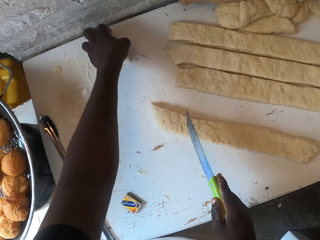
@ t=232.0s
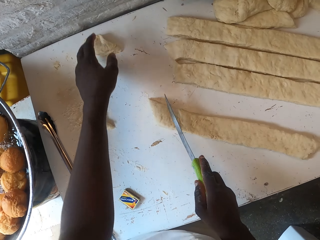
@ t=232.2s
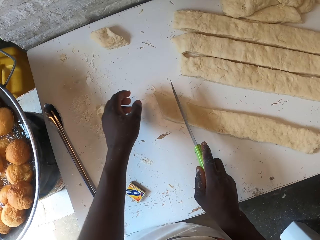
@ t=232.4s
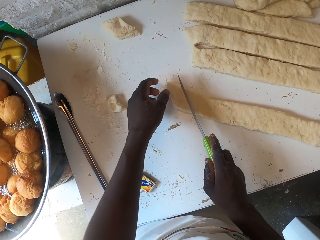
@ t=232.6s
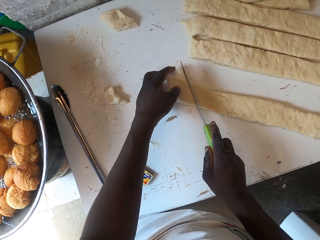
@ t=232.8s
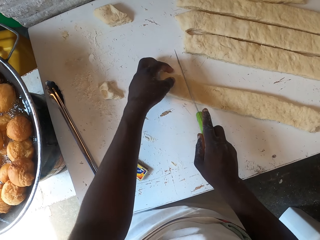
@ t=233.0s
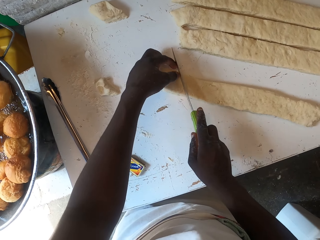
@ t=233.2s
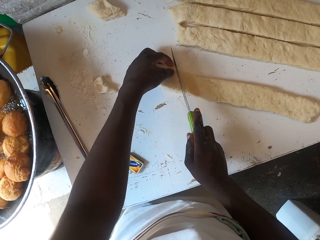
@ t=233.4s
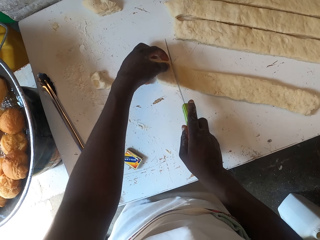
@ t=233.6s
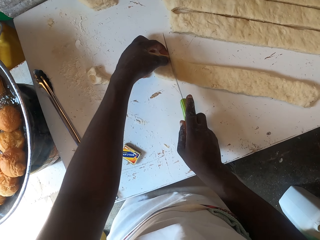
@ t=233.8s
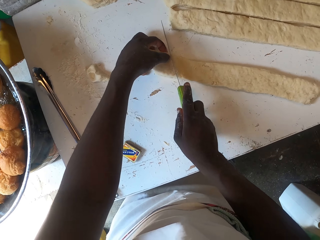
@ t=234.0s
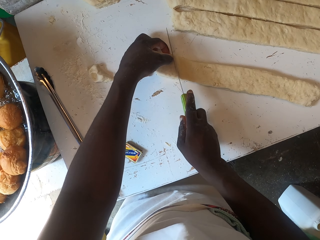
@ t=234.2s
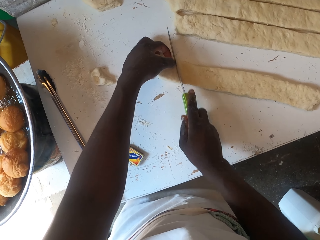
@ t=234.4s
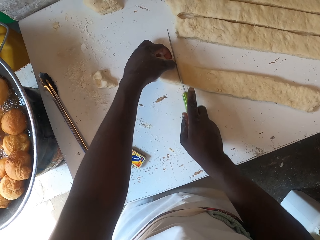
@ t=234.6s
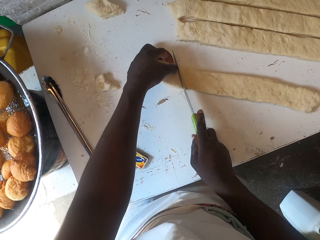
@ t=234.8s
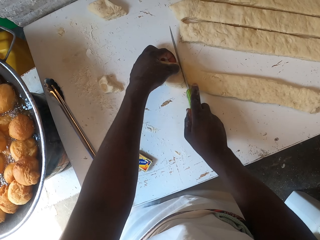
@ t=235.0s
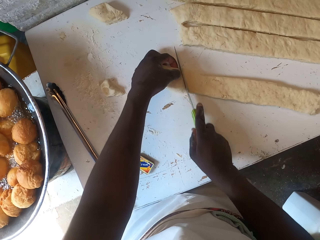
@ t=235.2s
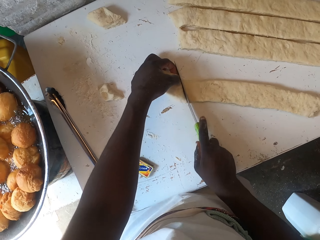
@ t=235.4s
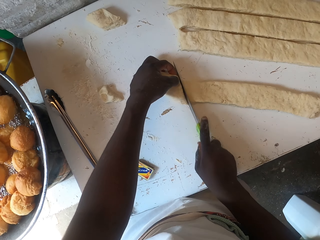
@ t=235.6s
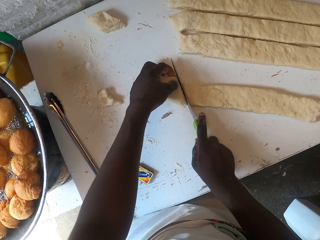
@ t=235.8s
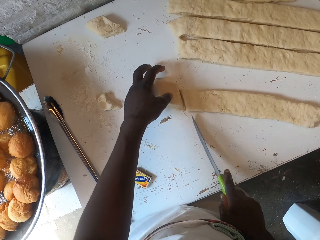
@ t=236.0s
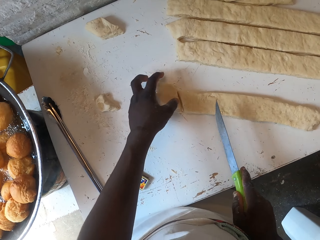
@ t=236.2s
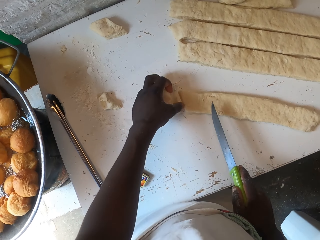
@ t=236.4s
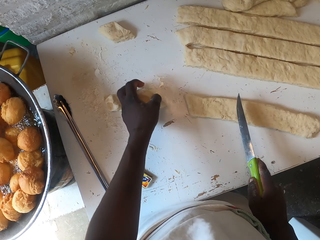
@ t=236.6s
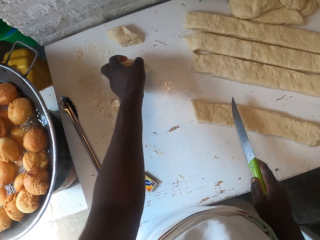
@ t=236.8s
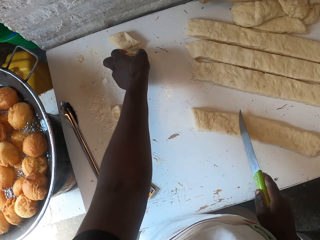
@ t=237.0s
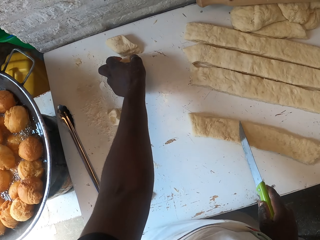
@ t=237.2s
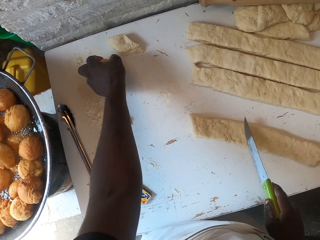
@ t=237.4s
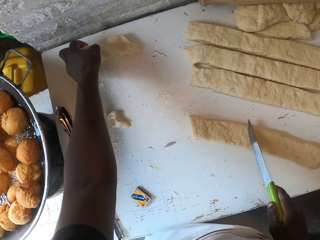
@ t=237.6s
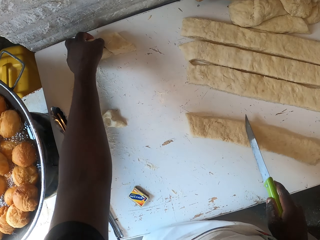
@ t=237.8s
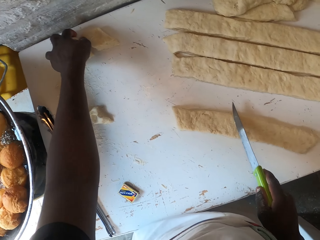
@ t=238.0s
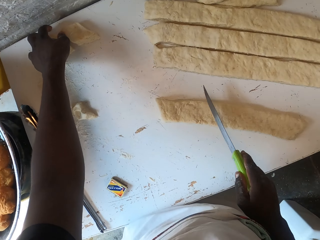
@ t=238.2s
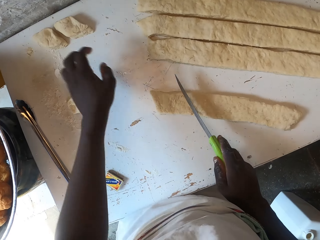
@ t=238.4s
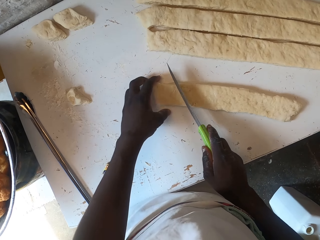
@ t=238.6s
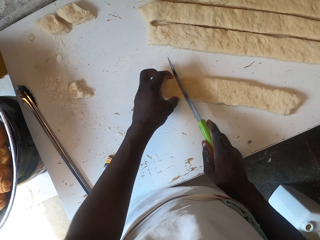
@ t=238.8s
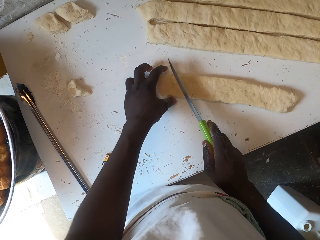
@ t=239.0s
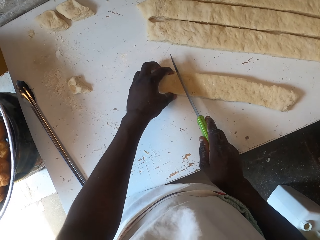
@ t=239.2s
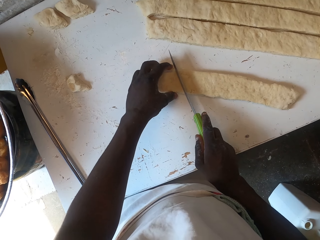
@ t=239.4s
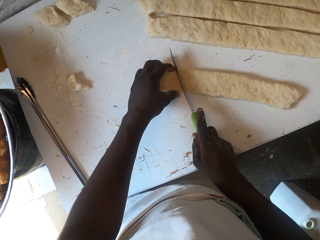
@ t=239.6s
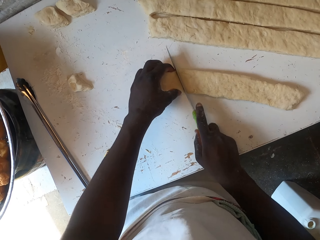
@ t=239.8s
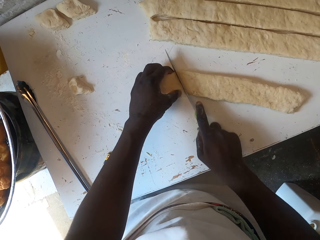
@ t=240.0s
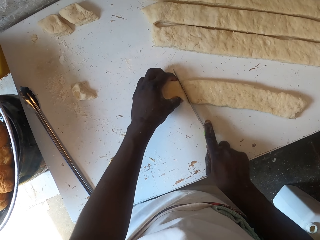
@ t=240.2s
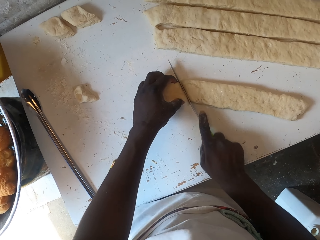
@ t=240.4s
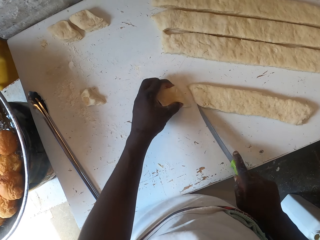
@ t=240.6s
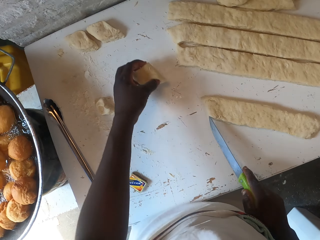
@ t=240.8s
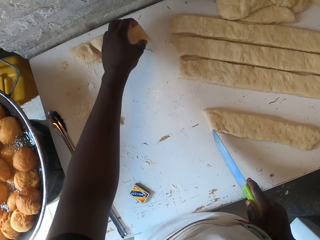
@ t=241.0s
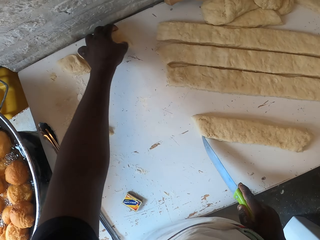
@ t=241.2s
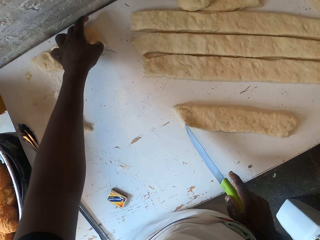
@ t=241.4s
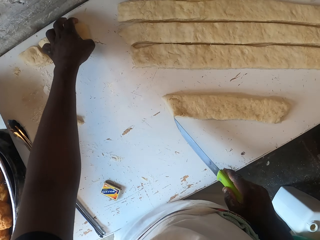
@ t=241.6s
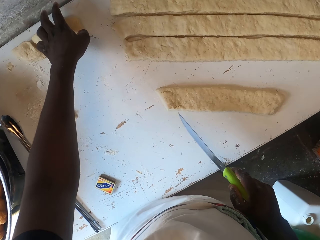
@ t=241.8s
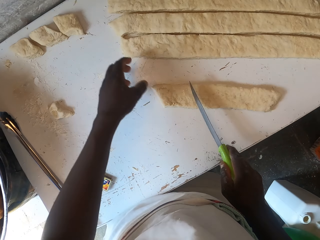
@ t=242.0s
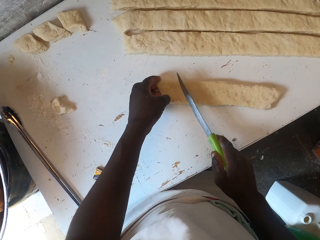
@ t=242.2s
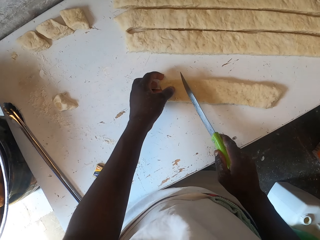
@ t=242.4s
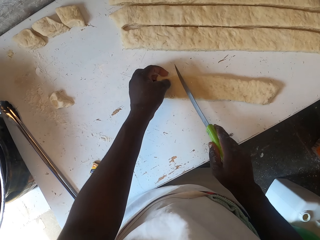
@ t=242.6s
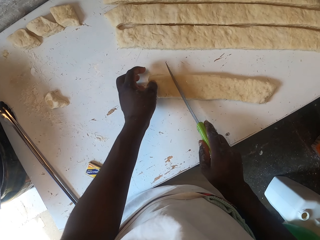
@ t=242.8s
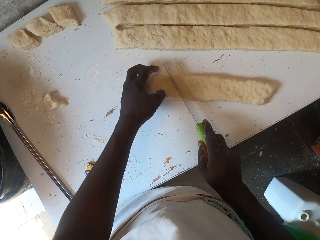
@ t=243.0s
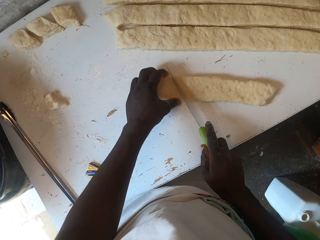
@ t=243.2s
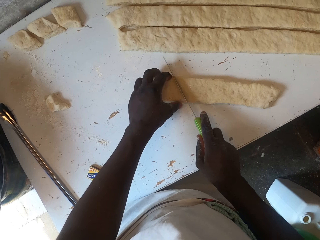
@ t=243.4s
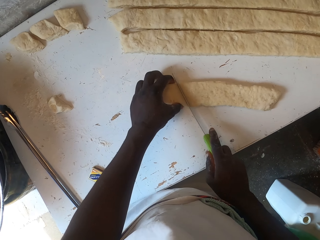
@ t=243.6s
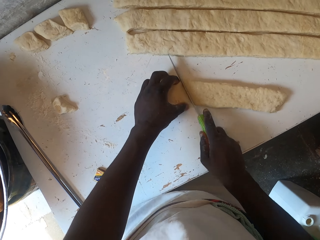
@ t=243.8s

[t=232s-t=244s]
The camera wearer puts the dough aside. They cut the dough with a knife. They put the dough aside. They cut the dough with a knife. They put the dough aside. They cut the dough with a knife.

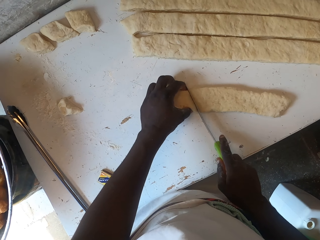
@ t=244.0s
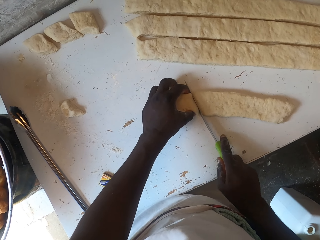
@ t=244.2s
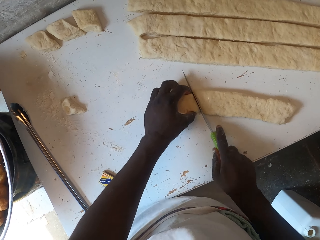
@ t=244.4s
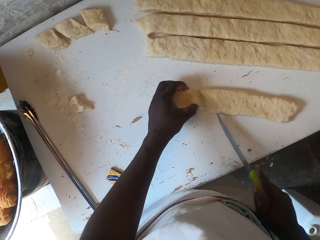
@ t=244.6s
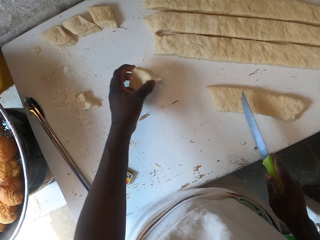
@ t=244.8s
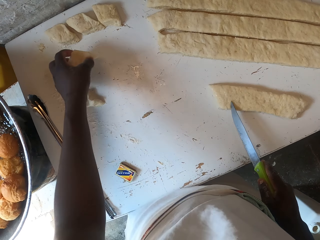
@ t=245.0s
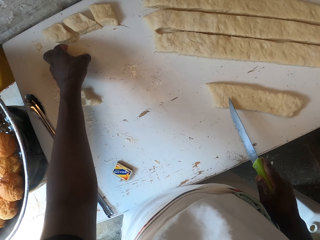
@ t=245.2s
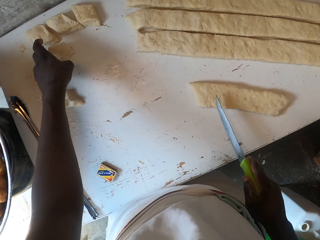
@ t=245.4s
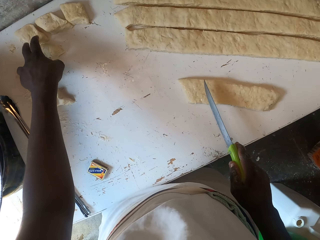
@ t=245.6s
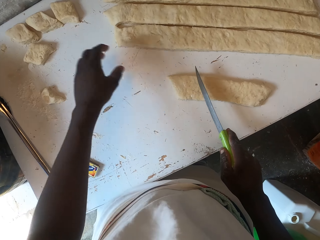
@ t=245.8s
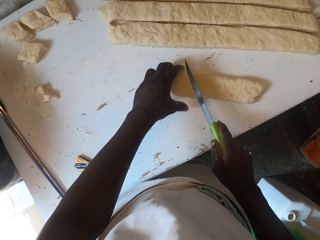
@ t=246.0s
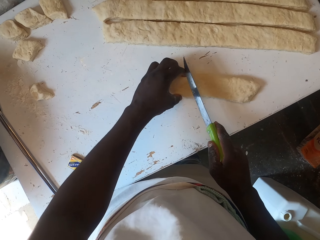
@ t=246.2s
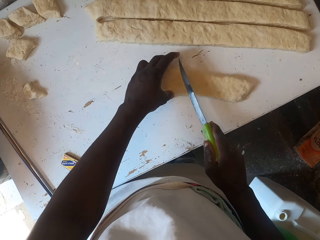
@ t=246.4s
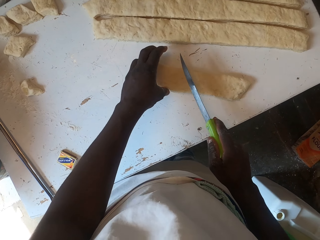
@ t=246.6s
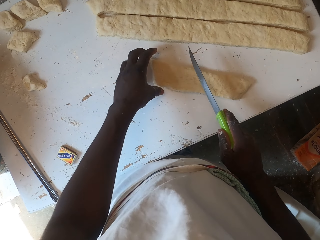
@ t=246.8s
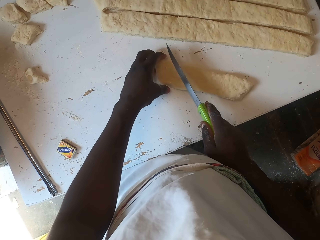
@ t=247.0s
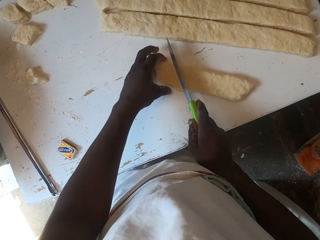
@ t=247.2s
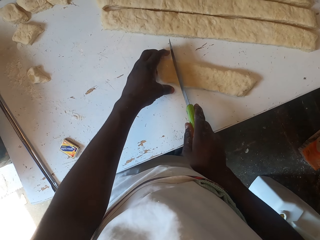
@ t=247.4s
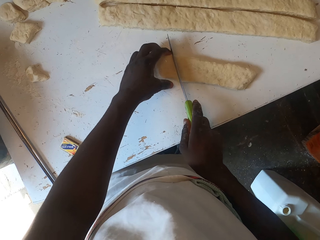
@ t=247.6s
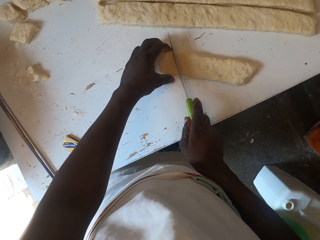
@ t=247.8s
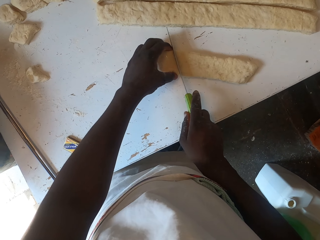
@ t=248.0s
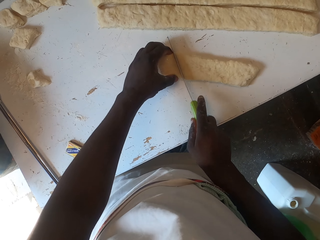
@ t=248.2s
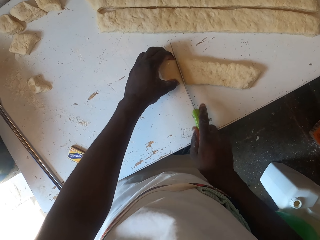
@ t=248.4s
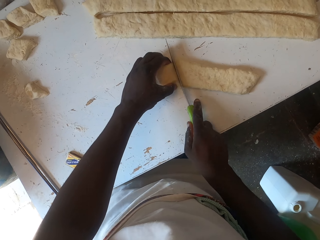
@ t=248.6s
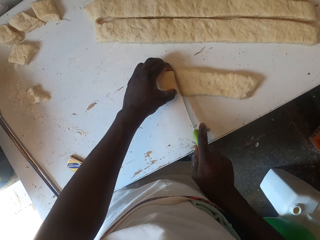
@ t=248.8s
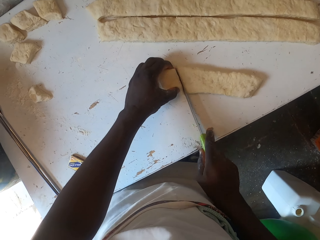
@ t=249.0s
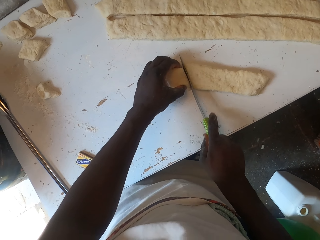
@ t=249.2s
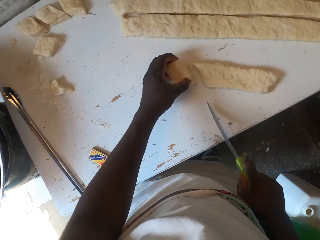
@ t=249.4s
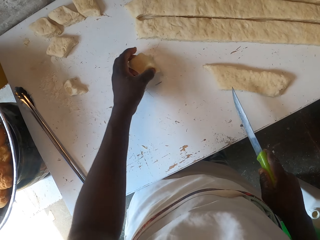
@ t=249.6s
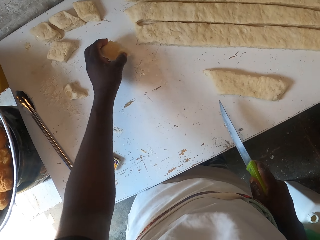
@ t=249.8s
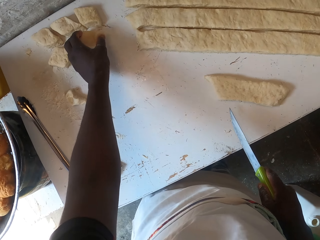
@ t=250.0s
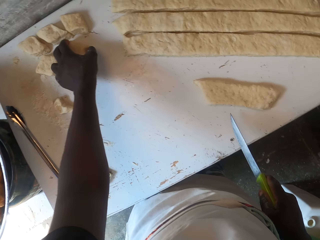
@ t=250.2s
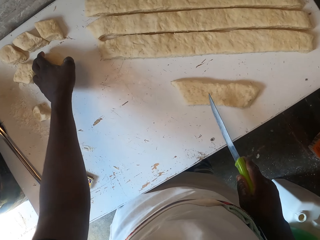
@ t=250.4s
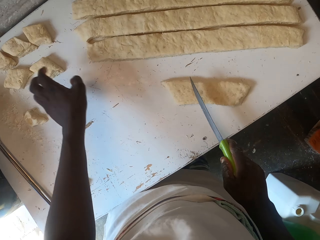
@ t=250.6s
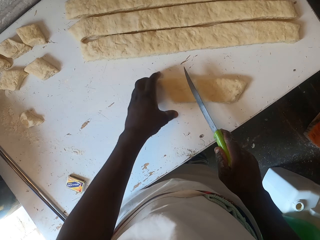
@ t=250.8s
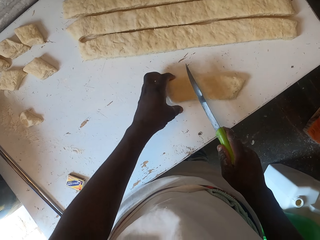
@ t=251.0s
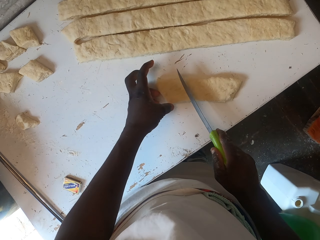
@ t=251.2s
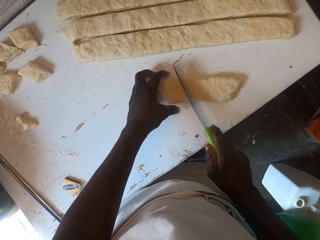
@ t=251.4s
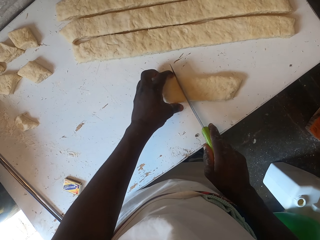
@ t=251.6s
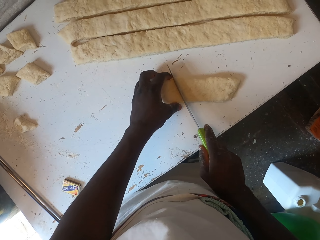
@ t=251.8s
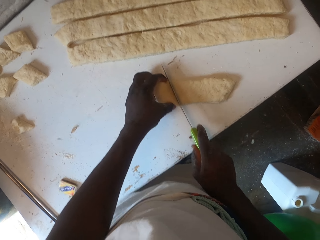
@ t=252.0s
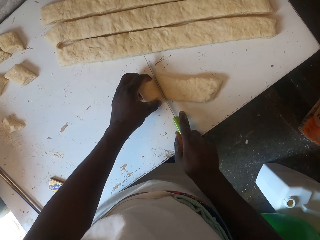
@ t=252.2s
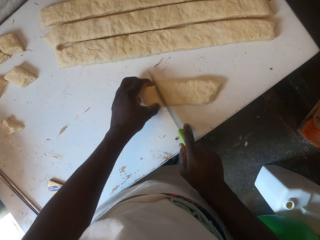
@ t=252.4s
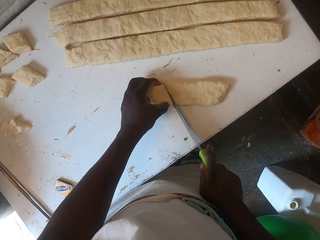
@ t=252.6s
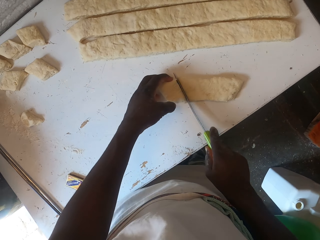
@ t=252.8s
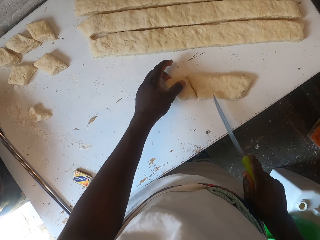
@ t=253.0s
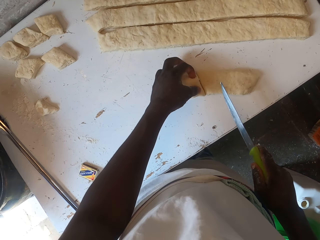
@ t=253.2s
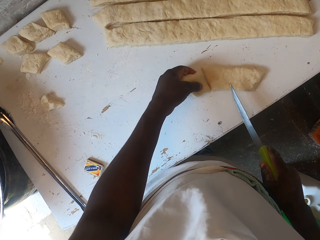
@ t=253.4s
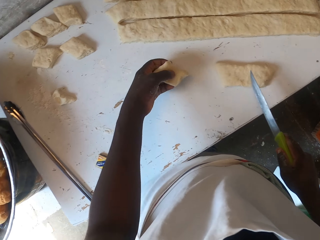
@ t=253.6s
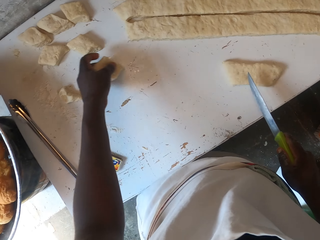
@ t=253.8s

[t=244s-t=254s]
The camera wearer puts the dough aside. They cut the dough with a knife. They put the dough aside. They cut the dough with a knife. They put the dough aside.
